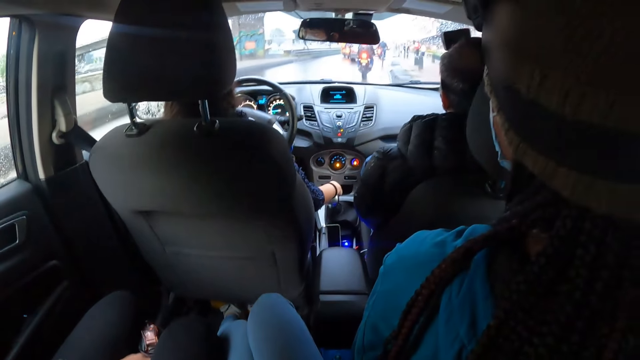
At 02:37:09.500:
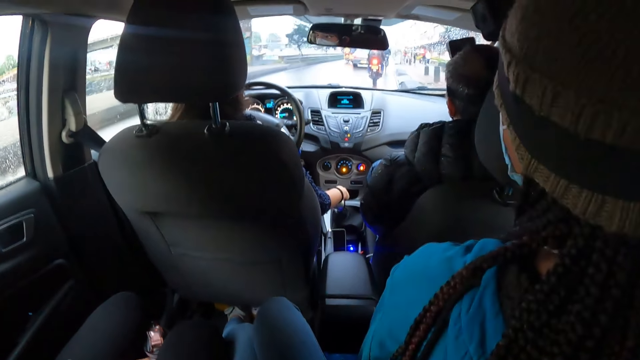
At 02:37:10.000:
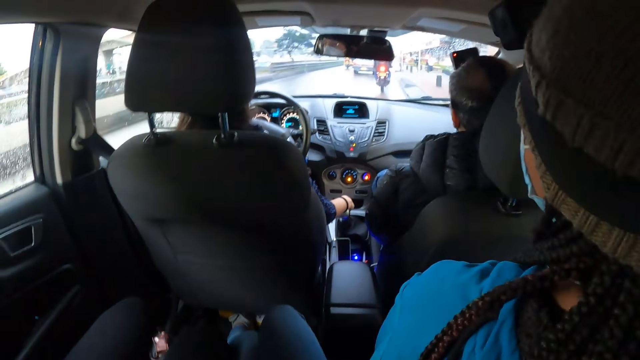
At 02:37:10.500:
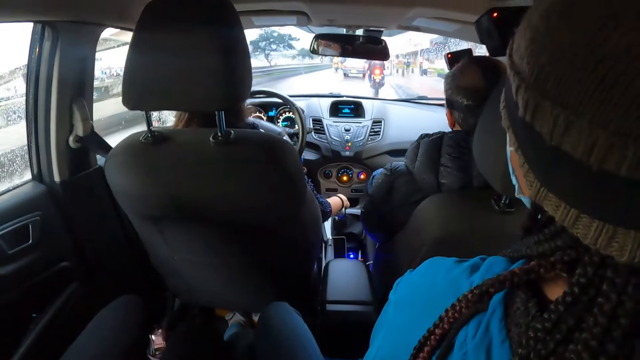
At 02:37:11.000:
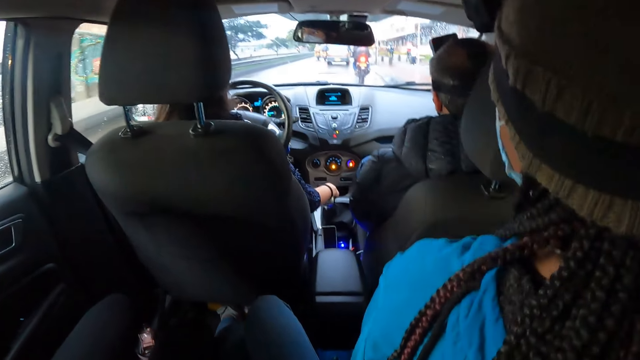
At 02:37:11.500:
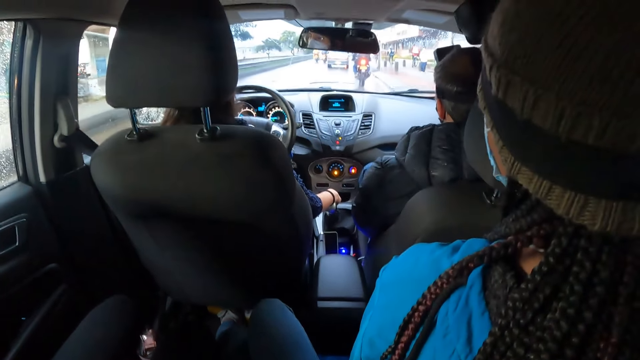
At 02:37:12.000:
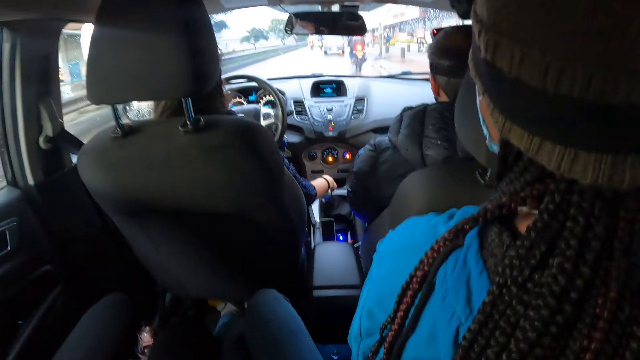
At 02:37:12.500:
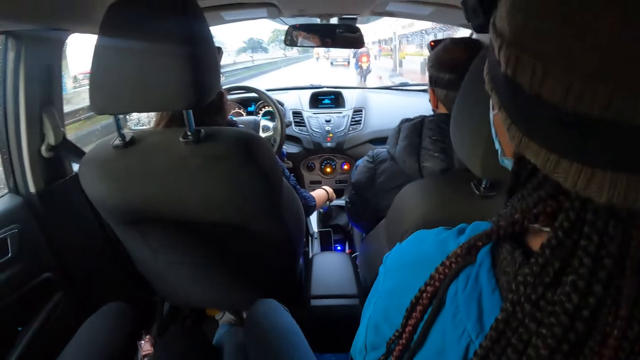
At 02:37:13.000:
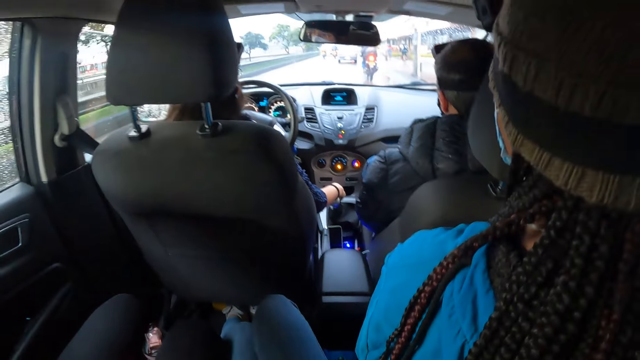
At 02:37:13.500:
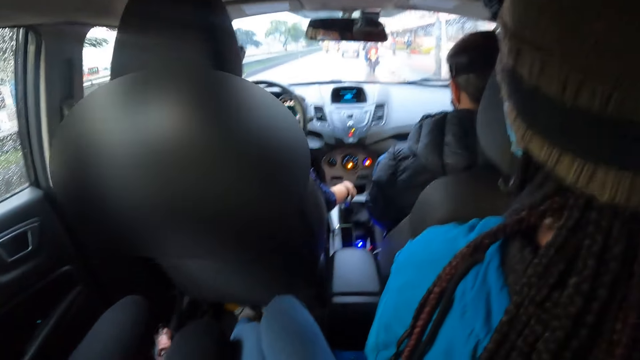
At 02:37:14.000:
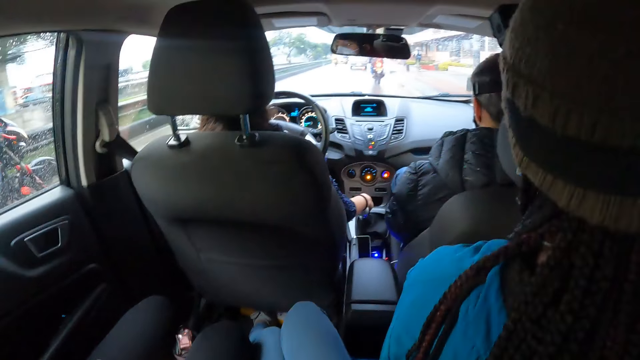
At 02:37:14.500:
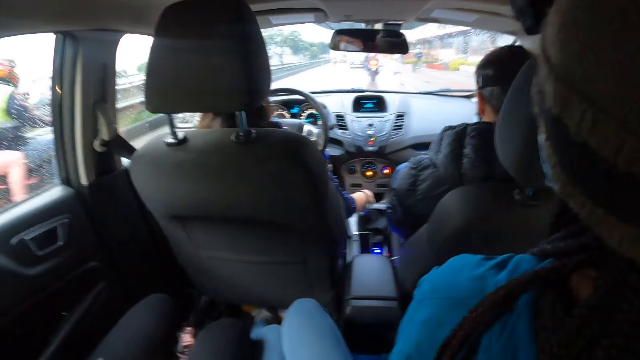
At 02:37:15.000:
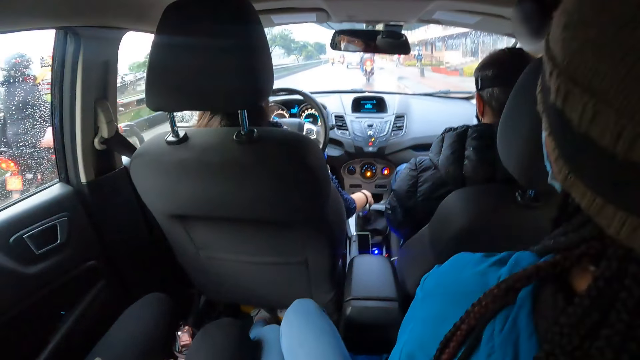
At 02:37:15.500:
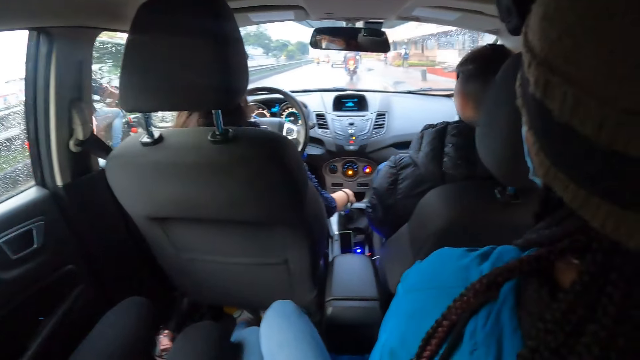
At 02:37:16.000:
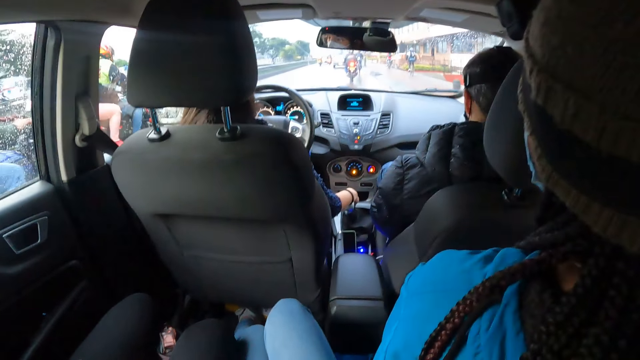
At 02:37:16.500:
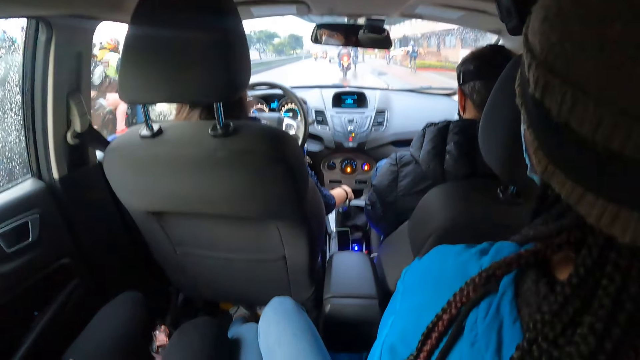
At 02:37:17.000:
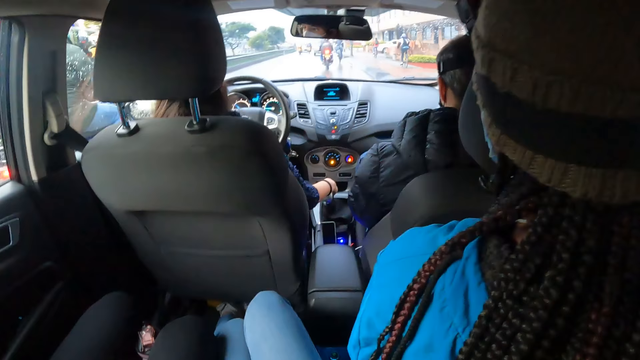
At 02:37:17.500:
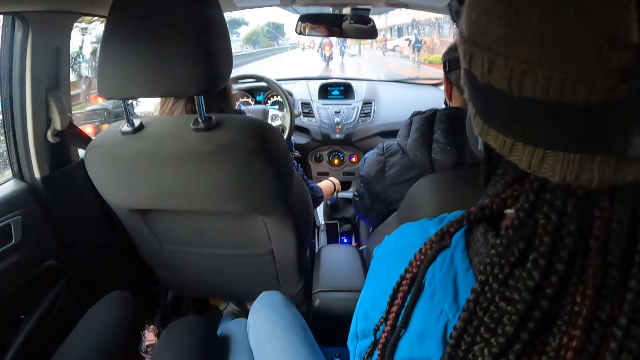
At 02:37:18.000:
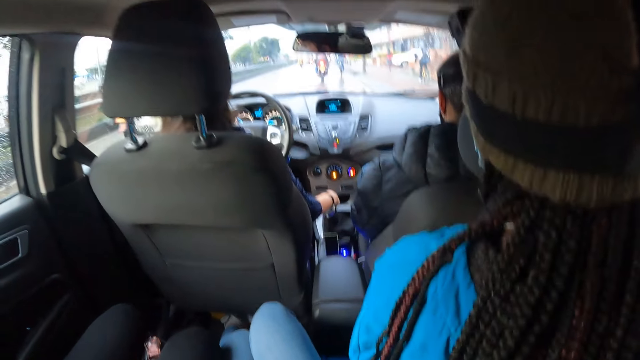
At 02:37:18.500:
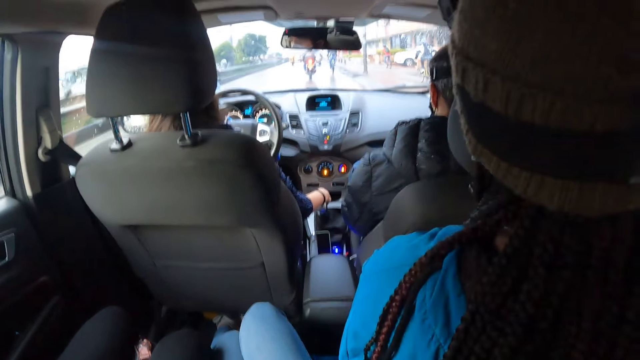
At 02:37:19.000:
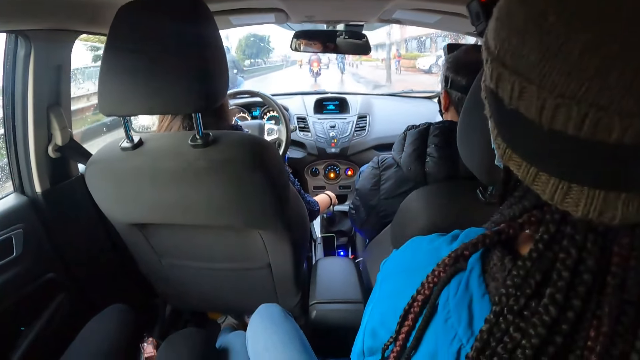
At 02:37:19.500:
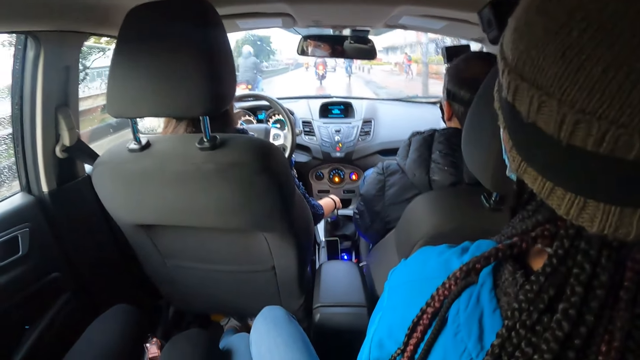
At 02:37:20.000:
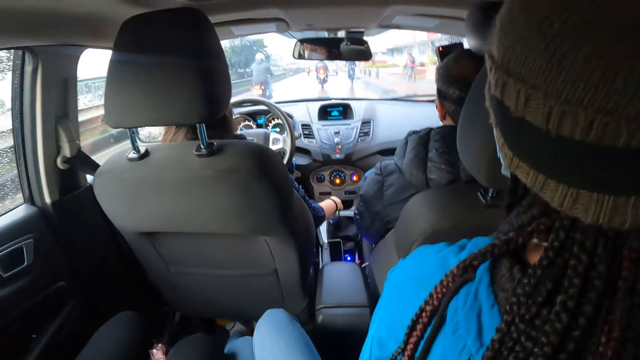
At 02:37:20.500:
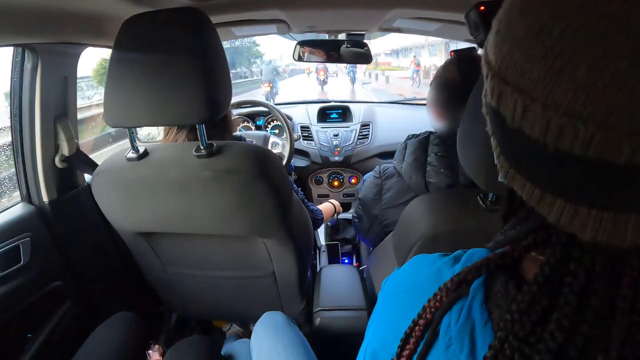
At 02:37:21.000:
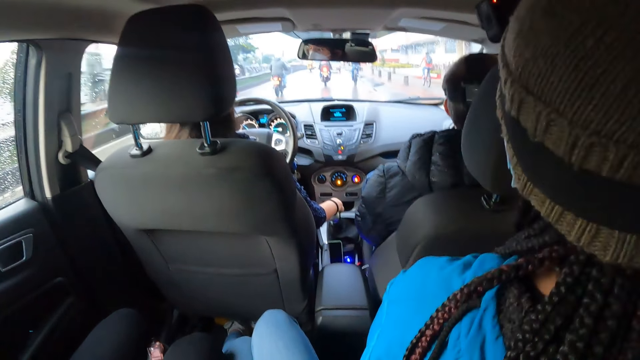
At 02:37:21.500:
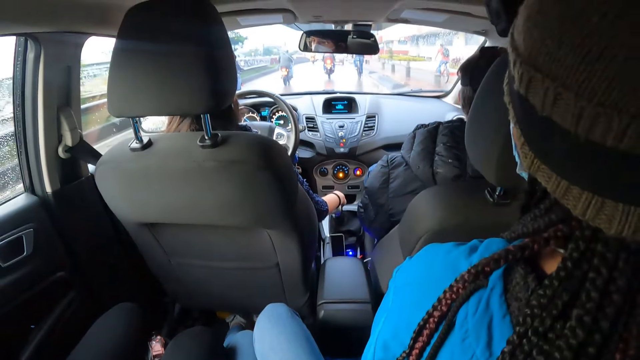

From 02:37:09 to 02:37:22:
A motorcycle rides past the woman. A motorcycle rides past the woman again. One motorcycle drives past the other motorcycle.

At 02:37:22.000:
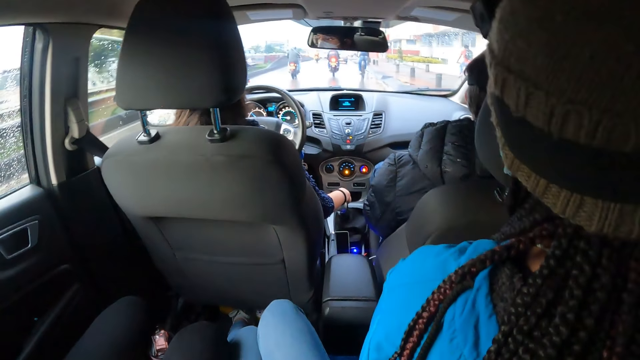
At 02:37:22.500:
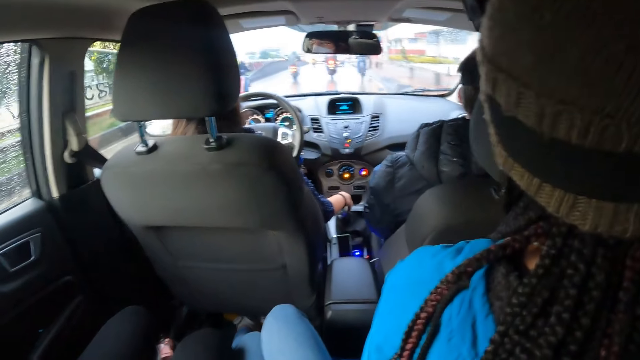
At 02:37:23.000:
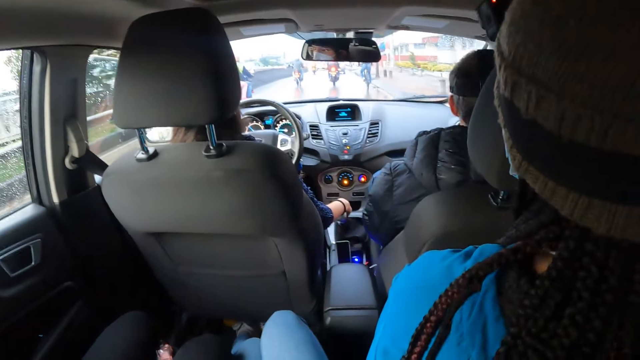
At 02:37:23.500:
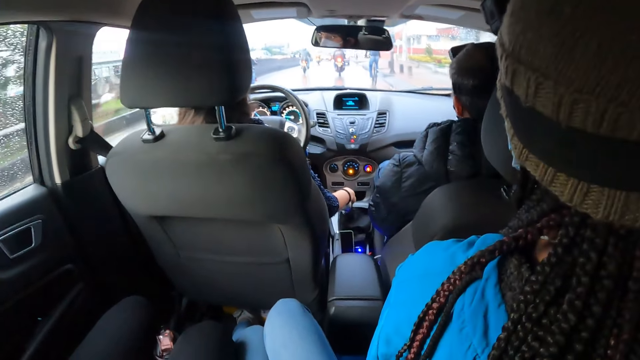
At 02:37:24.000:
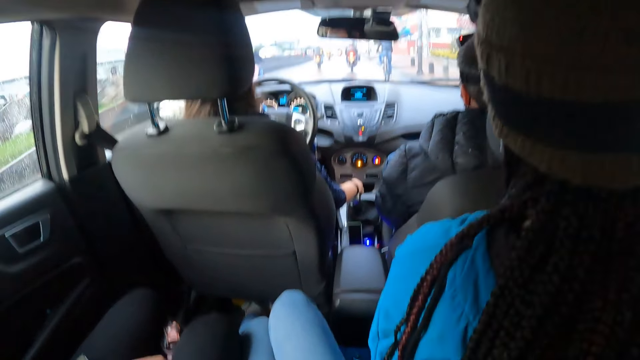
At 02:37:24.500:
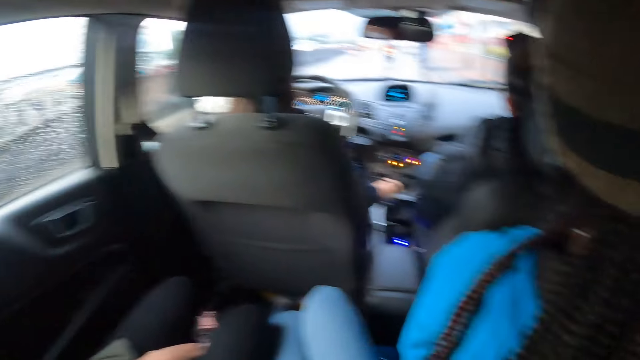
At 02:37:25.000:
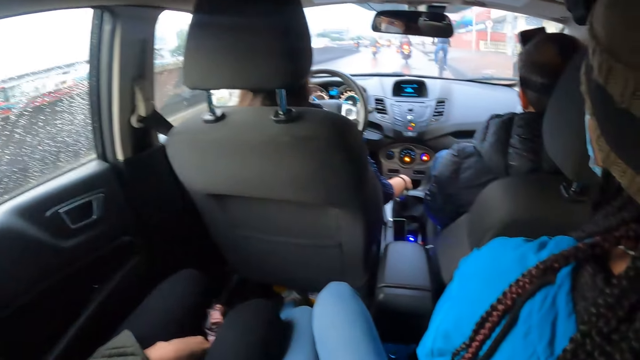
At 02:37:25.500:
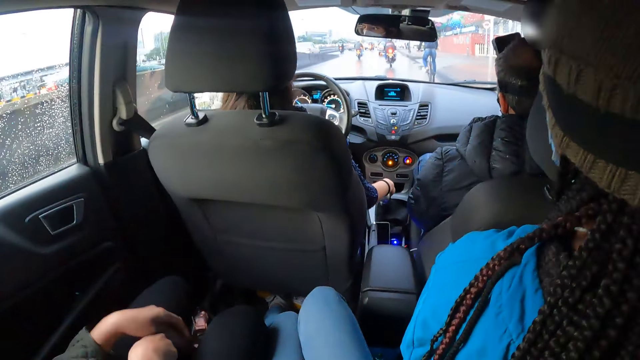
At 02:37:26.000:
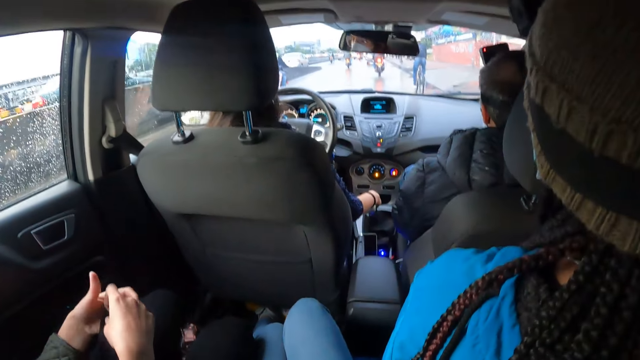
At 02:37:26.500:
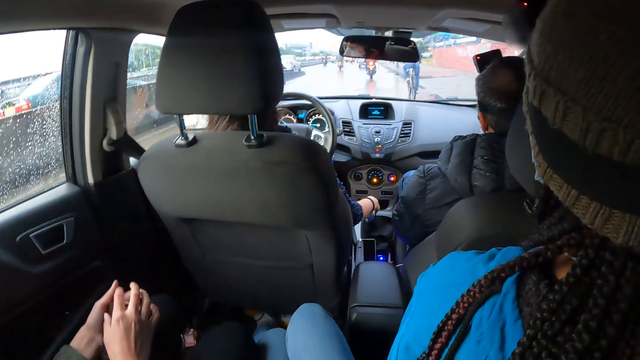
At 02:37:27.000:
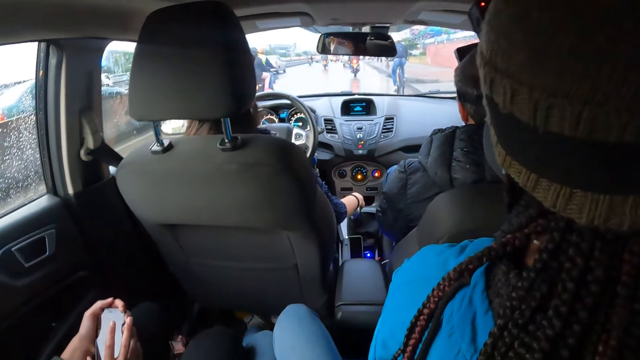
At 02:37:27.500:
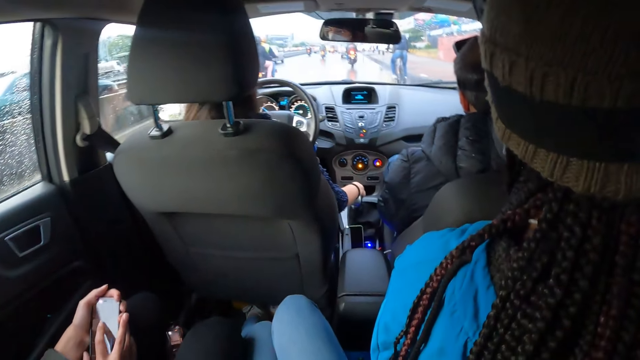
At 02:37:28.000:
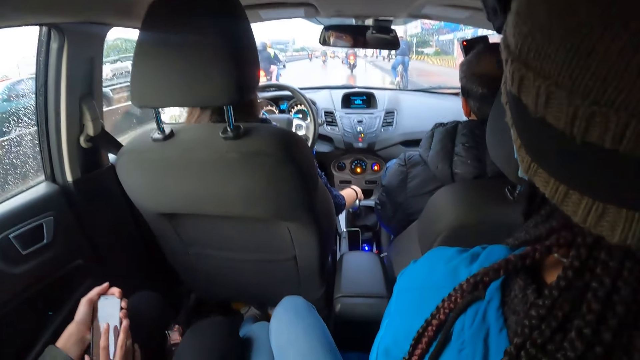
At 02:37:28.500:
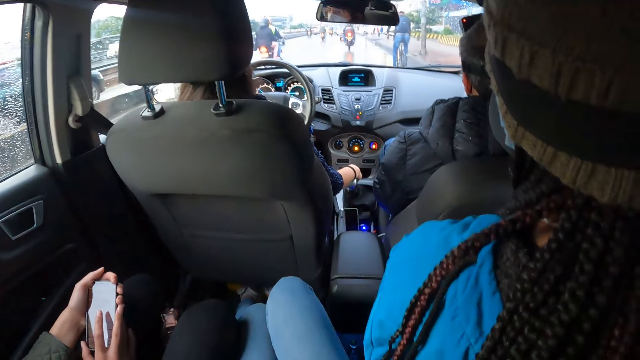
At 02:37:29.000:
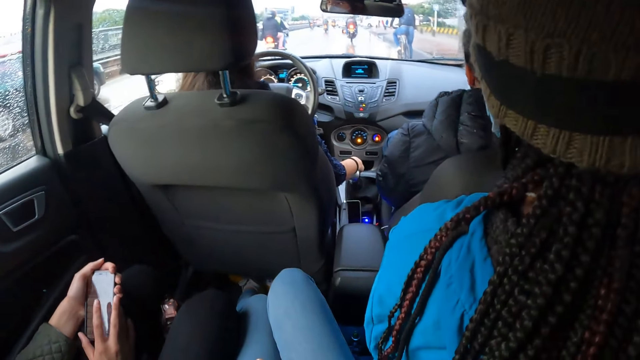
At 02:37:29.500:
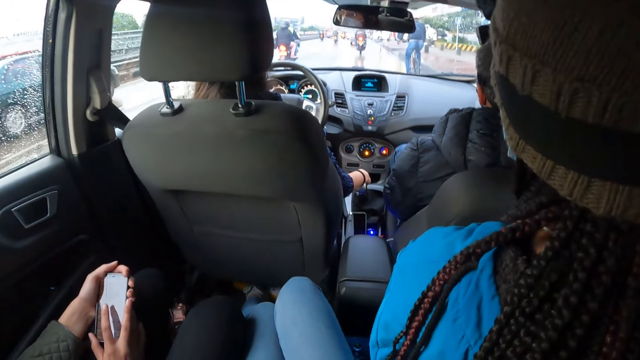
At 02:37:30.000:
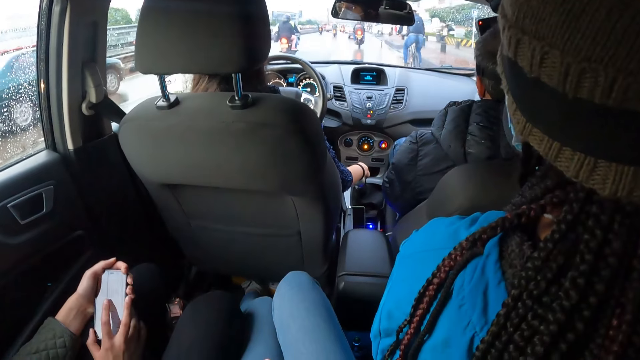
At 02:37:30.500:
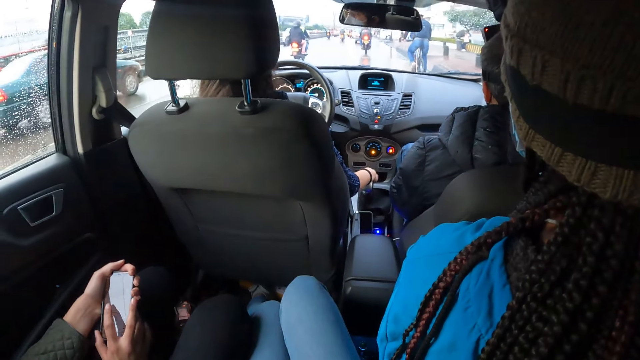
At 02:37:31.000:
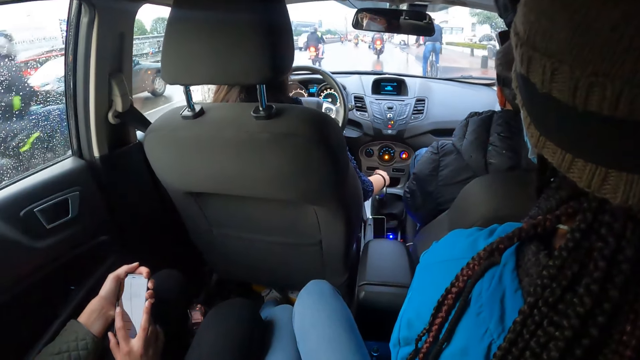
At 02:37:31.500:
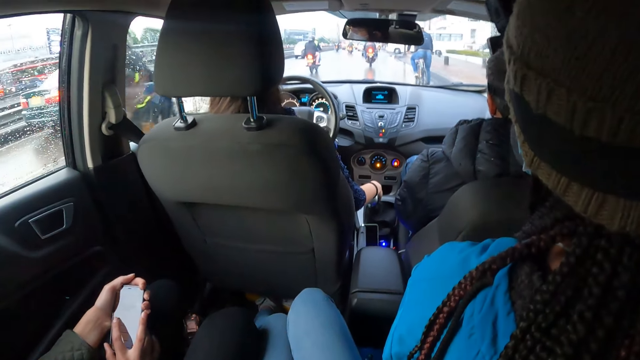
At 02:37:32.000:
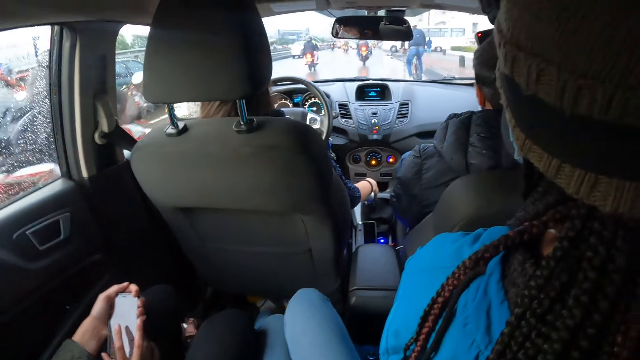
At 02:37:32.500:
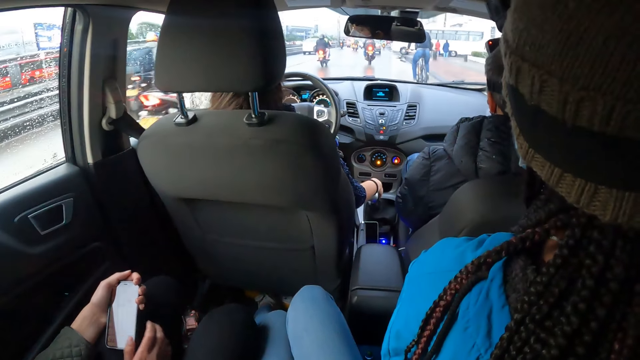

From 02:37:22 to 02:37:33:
A woman lifts the phone from in-between her lap with her right hand. She holds the phone with her hands. A black car drives past another woman. A motorcycle rides past the other woman. A motorcycle rides past her again. The first woman removes her right hand from the phone.
